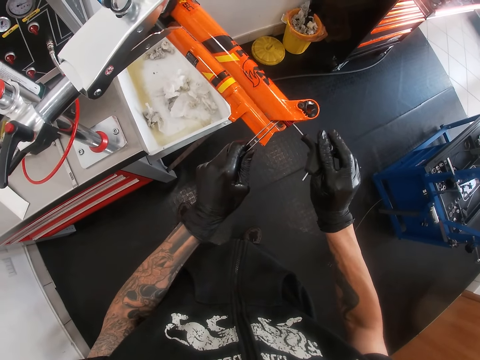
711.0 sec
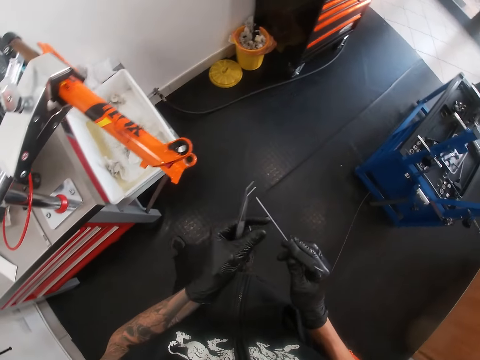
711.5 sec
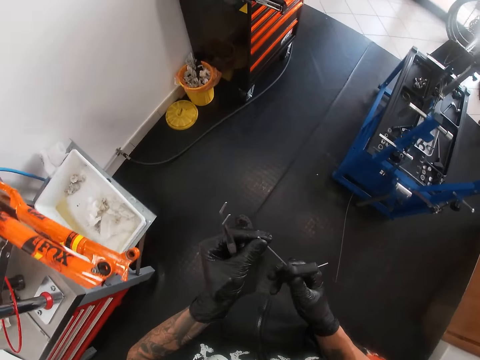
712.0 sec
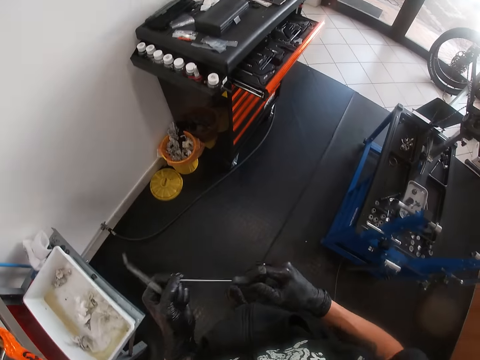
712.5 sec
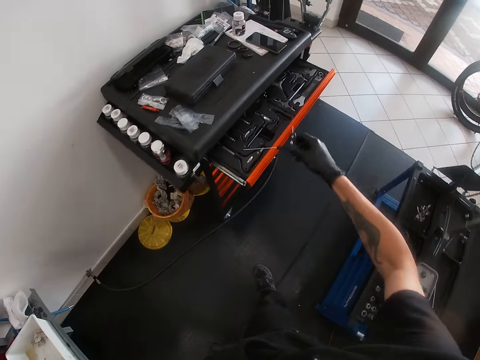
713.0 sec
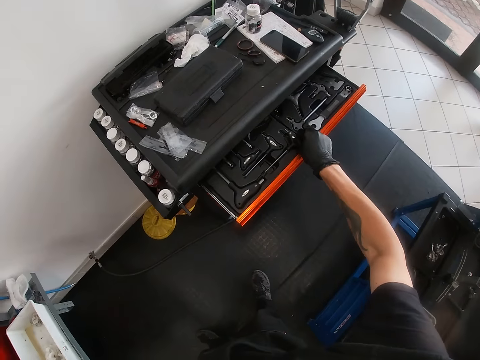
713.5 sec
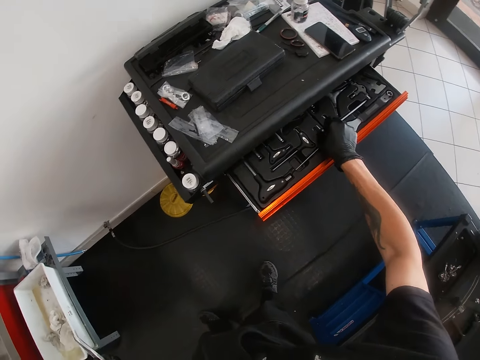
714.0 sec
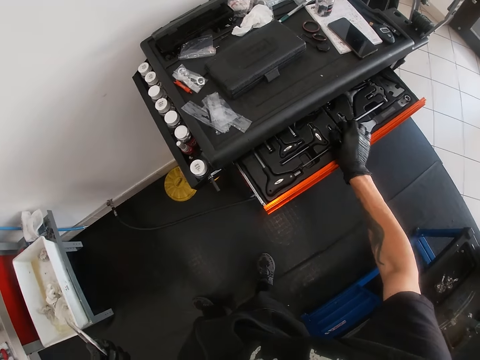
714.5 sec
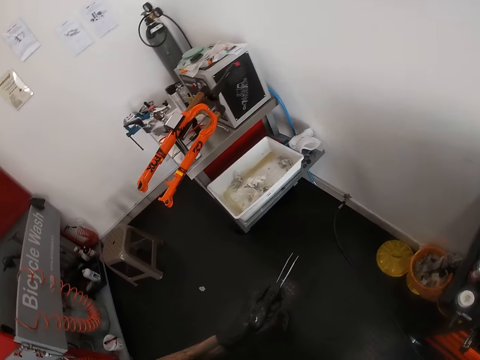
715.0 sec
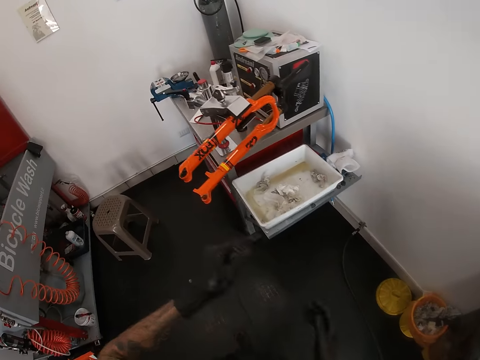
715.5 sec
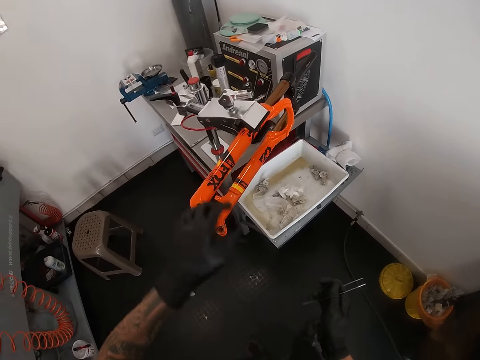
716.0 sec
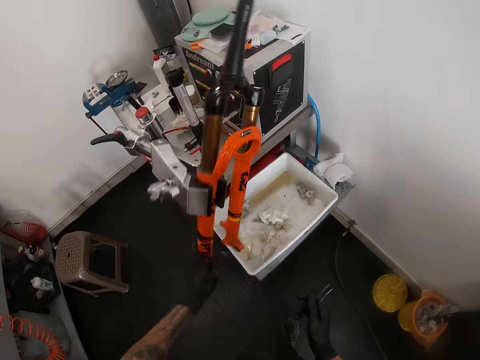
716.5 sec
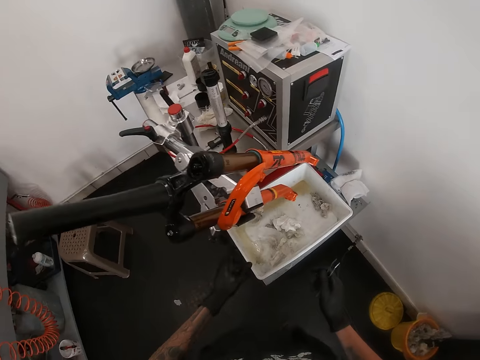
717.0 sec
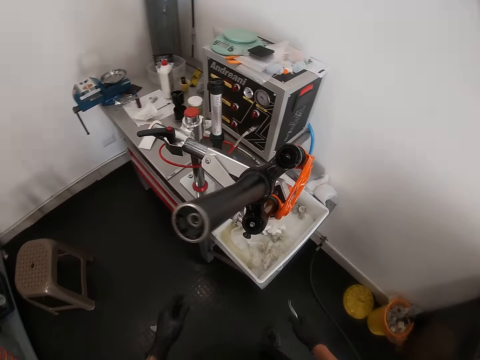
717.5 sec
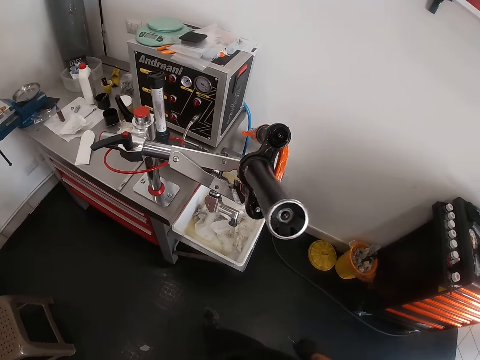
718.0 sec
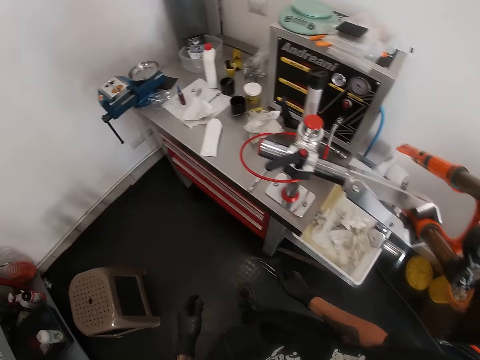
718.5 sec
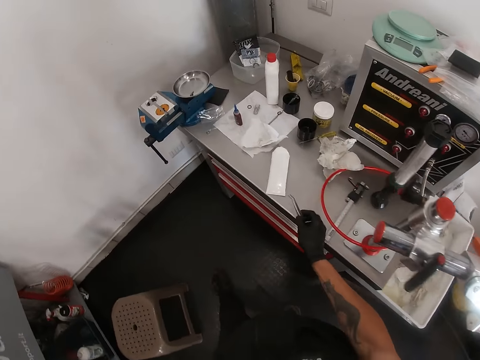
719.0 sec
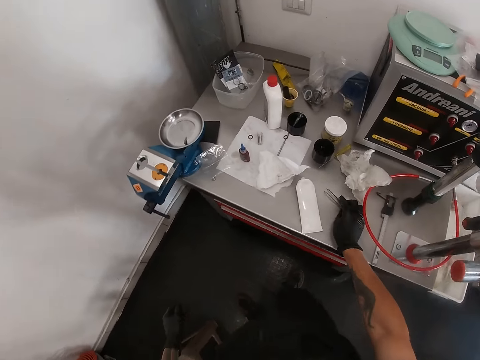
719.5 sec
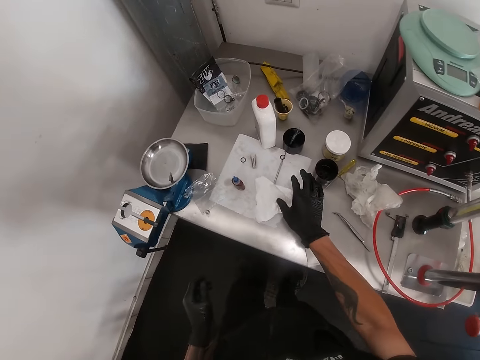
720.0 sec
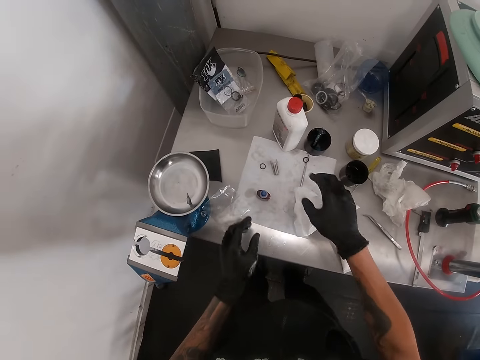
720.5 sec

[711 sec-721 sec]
The camera wearer wipes the allen key with his left hand. He places the allen key in the drawer with his right hand. He closes the drawer with his right hand. He passes the tweezer from his left hand to his right hand. He rotates the stand. He moves the suspension fork with his left hand. He places the tweezer on the table with his right hand. He moves the tissue paper on the table with his right hand.

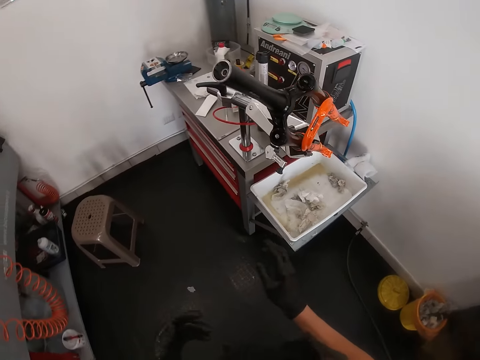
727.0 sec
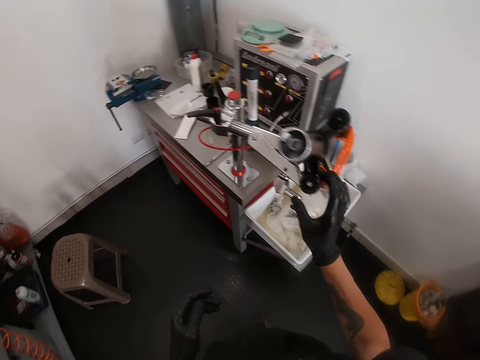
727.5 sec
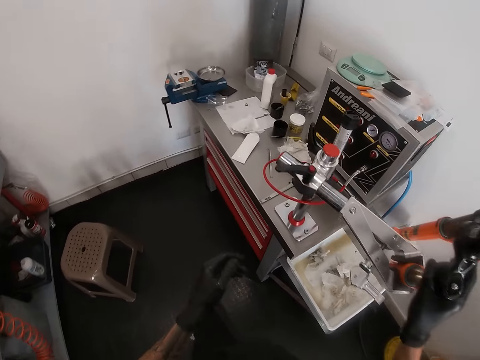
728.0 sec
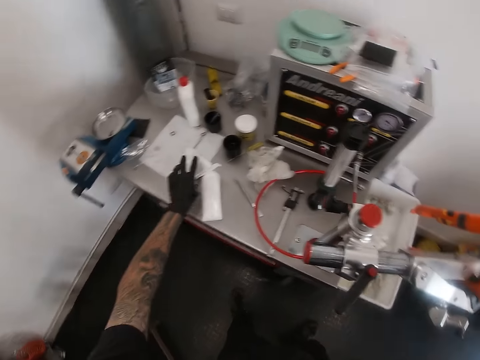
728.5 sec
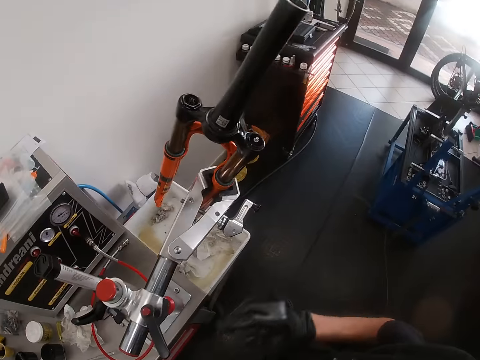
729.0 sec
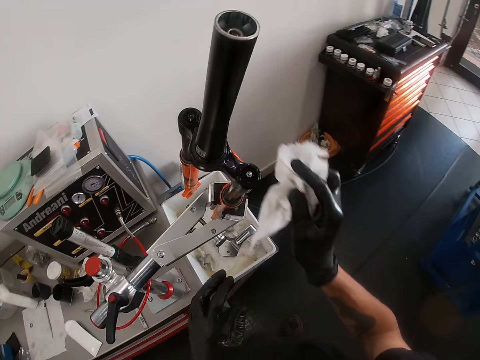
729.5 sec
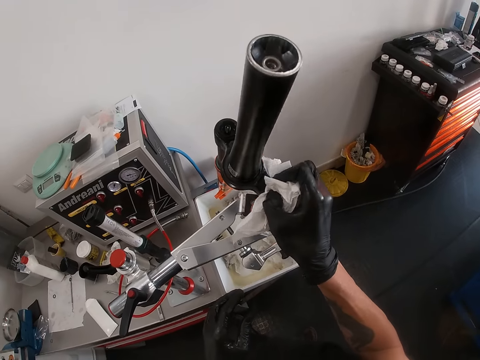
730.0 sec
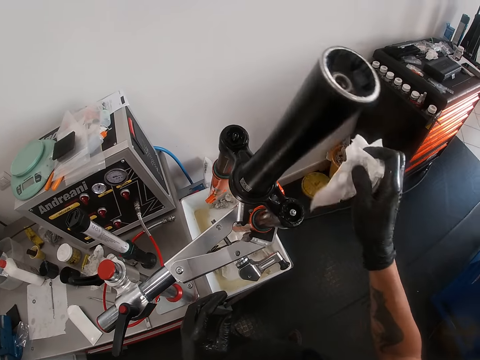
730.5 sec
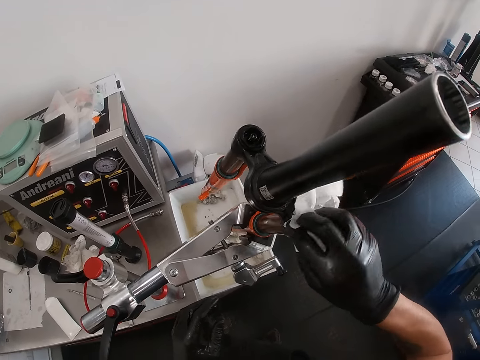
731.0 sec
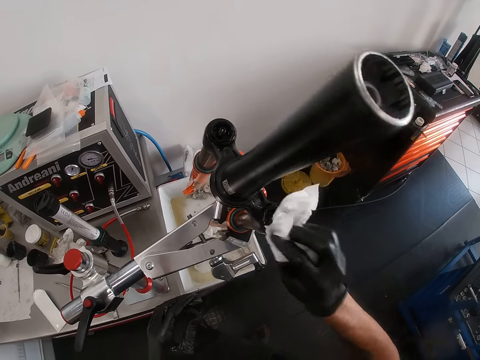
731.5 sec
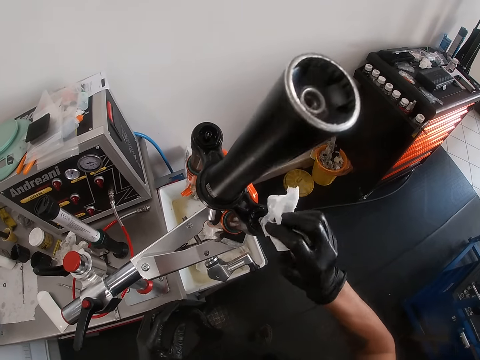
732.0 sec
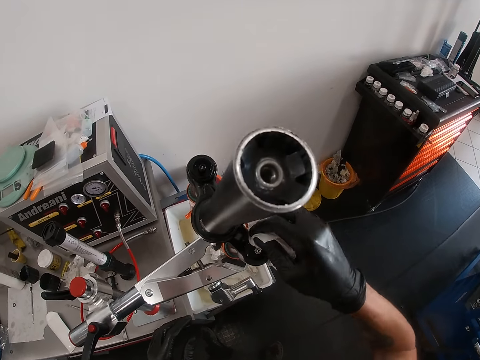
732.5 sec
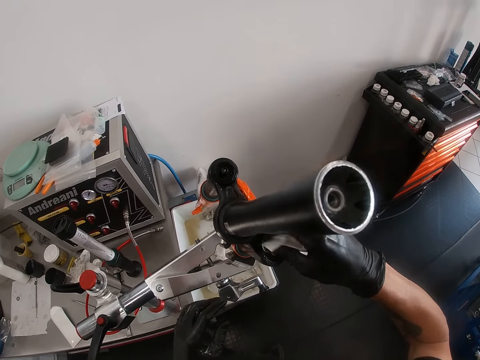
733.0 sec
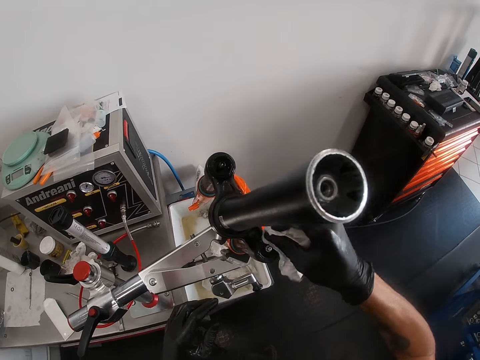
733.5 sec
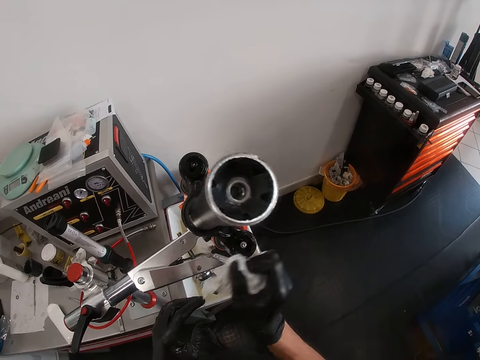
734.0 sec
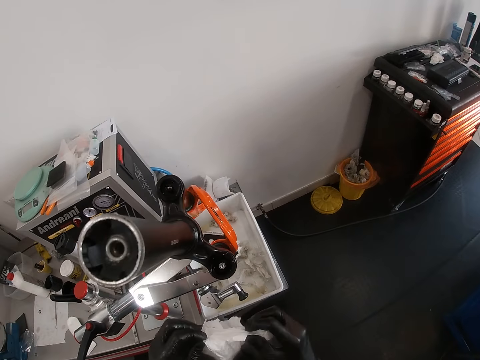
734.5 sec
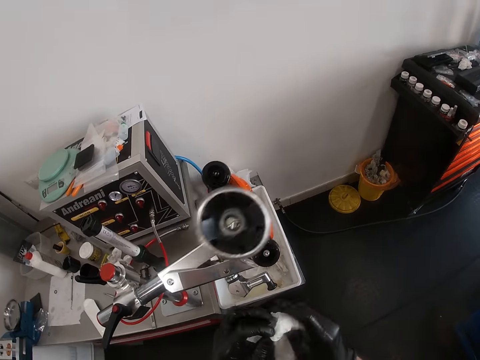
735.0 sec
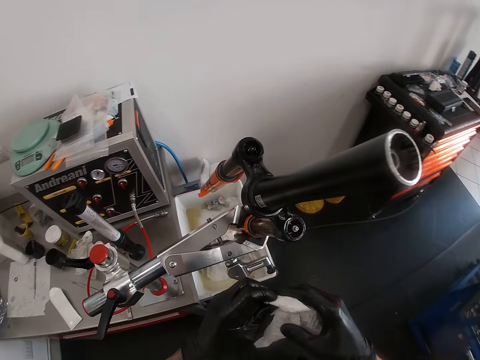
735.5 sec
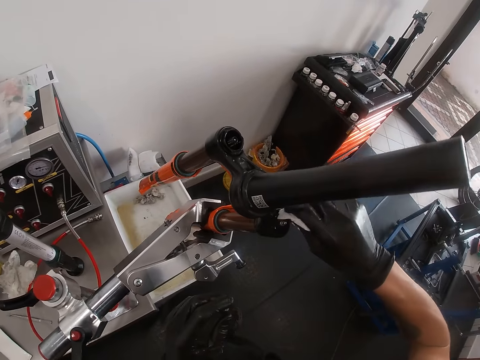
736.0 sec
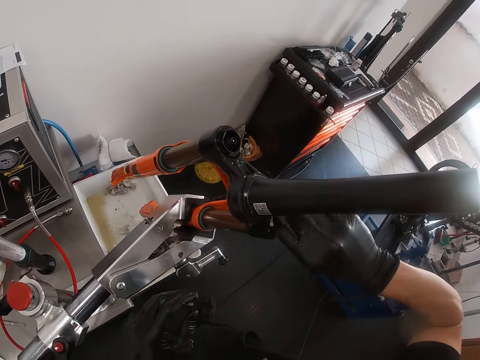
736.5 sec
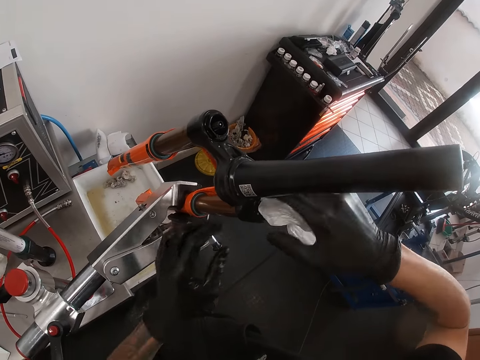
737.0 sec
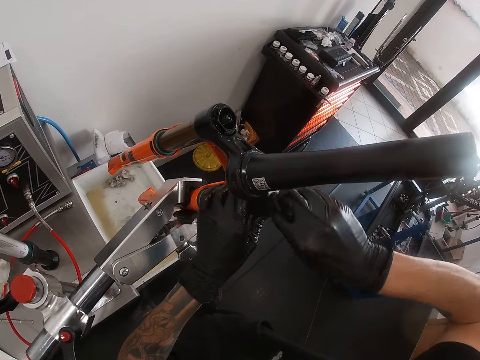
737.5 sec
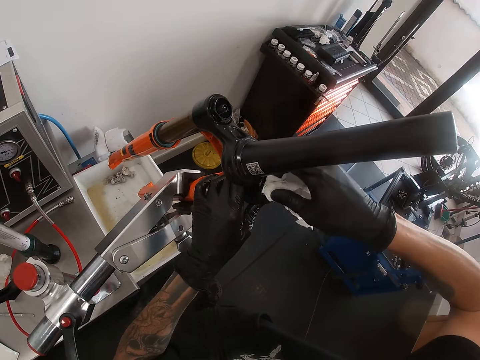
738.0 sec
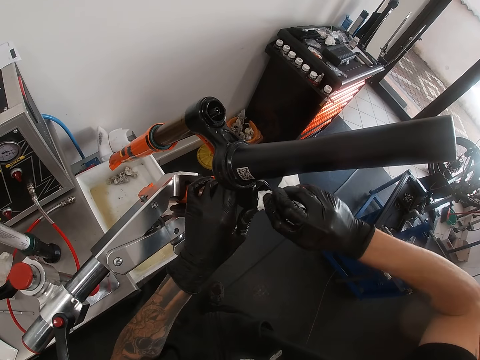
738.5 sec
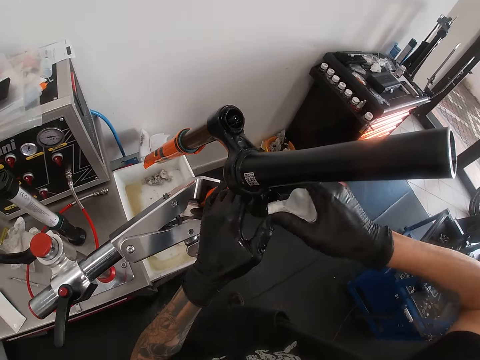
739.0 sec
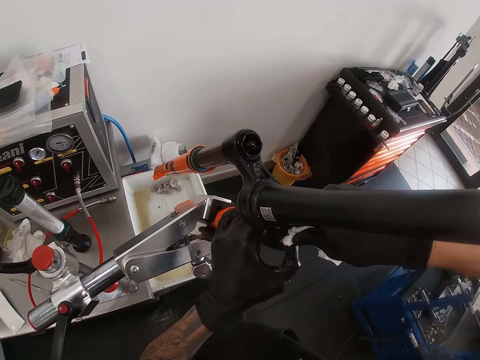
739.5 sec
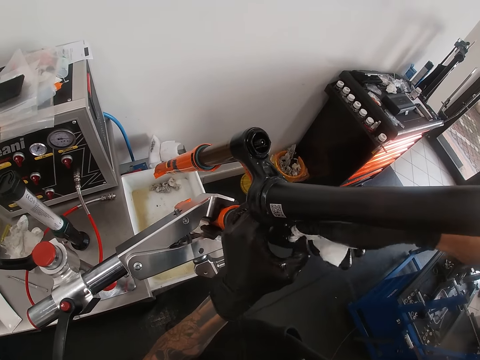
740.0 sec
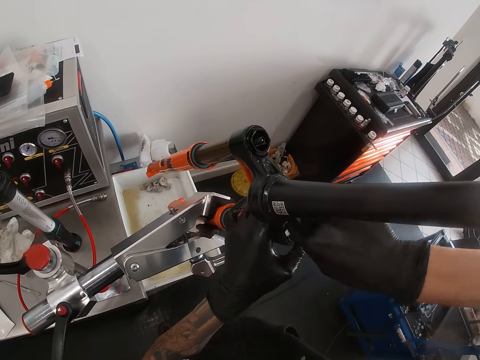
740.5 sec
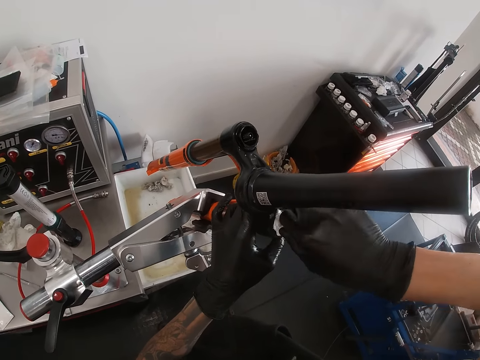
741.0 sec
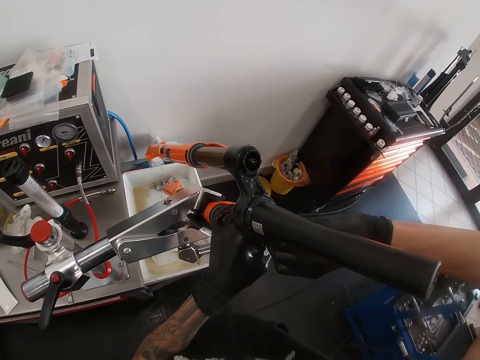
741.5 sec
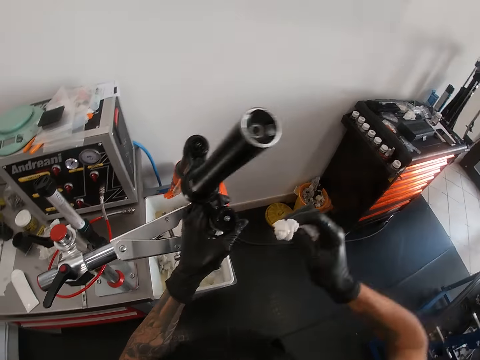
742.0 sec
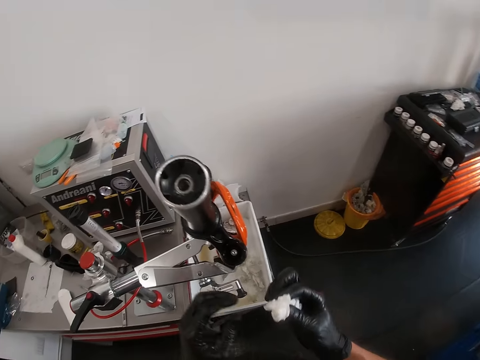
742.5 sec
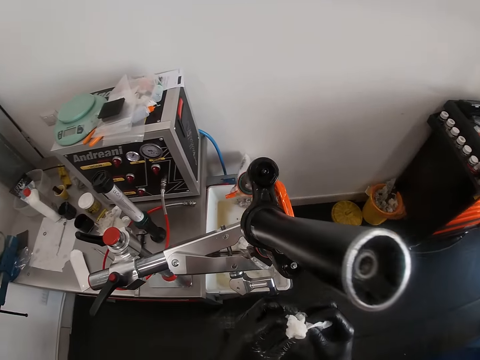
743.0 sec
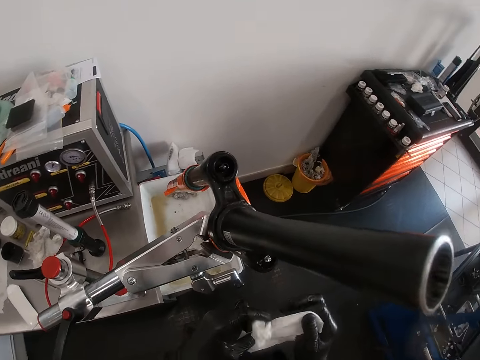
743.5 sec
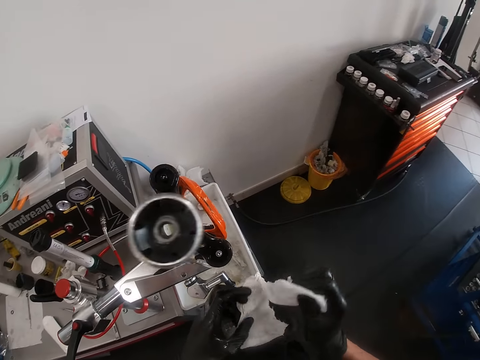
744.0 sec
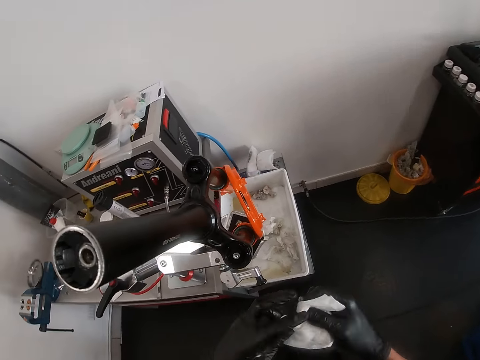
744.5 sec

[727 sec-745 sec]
The camera wearer moves the suspension fork with his right hand. He picks up the tissue paper from the table with his left hand. He passes the tissue paper from his left hand to his right hand. He cleans the suspension fork with the tissue in his right hand. He folds the tissue paper with both hands. He cleans the suspension fork with the tissue paper in his right hand. He holds the suspension fork with his left hand. He folds the tissue paper with both hands.
